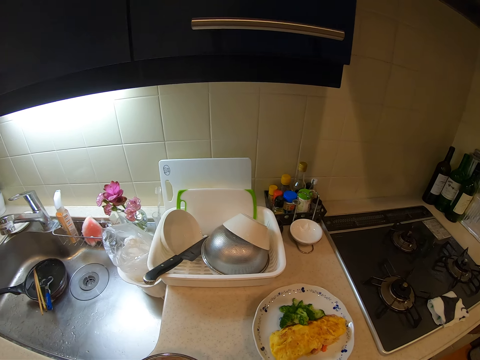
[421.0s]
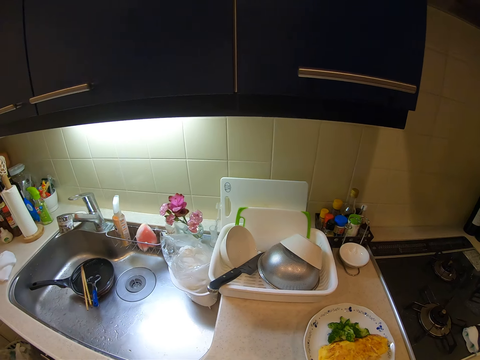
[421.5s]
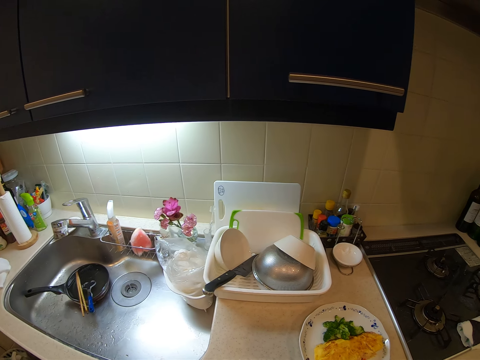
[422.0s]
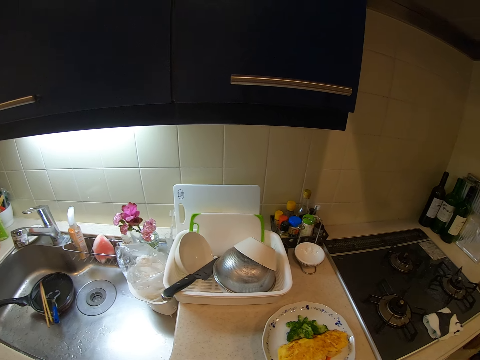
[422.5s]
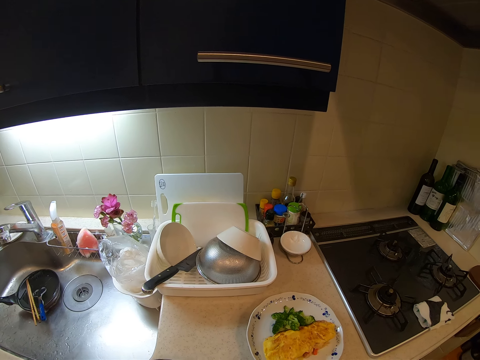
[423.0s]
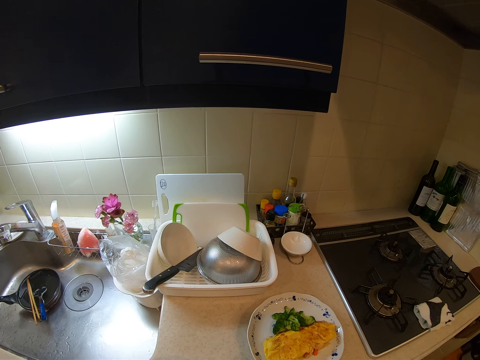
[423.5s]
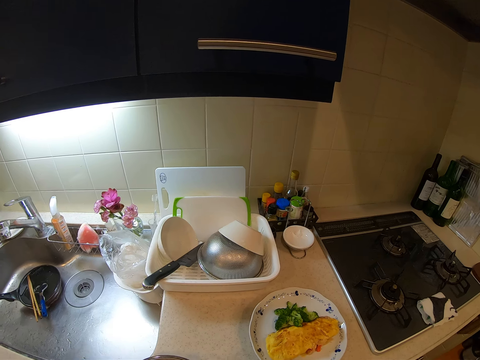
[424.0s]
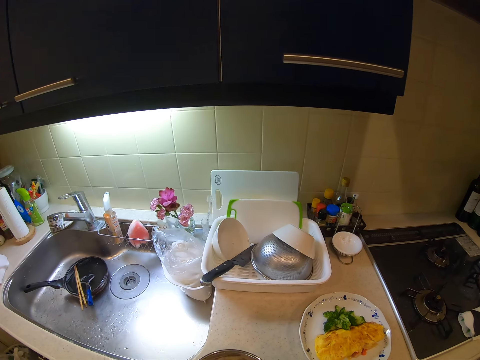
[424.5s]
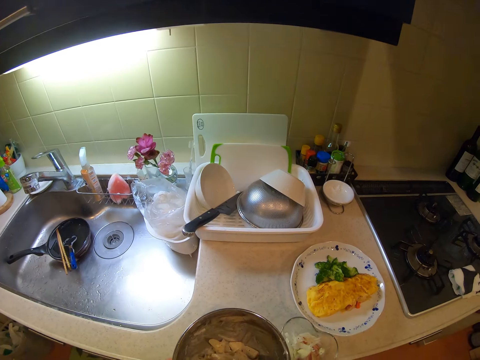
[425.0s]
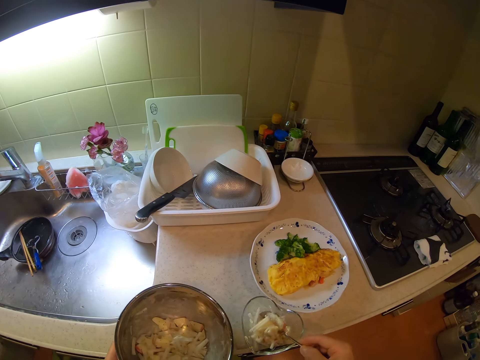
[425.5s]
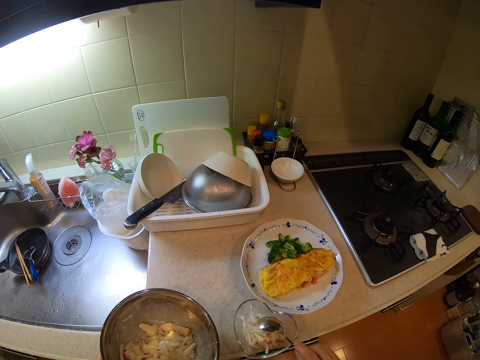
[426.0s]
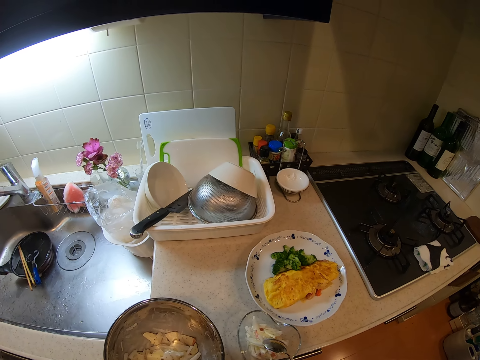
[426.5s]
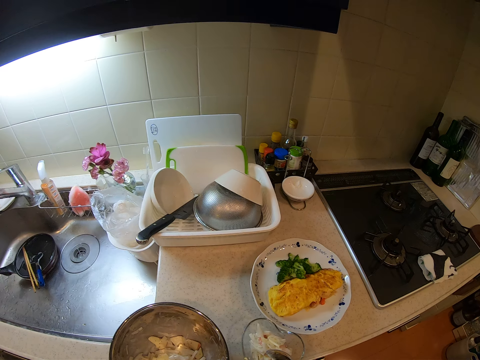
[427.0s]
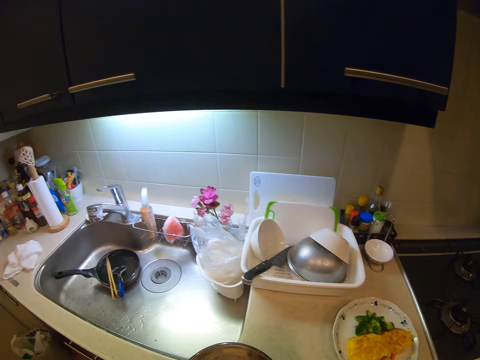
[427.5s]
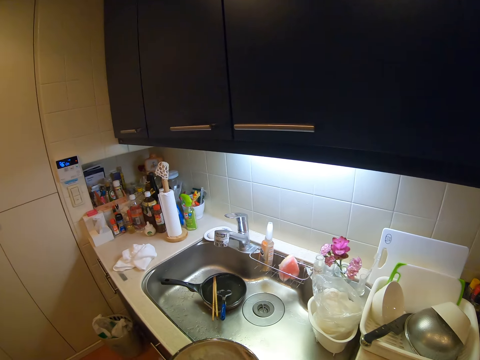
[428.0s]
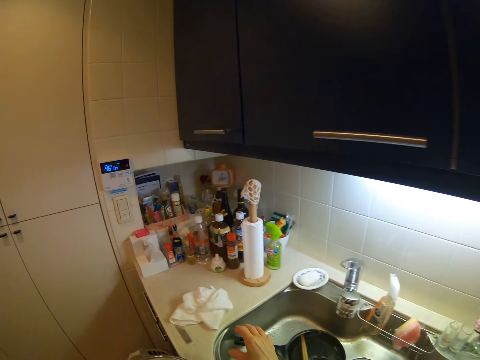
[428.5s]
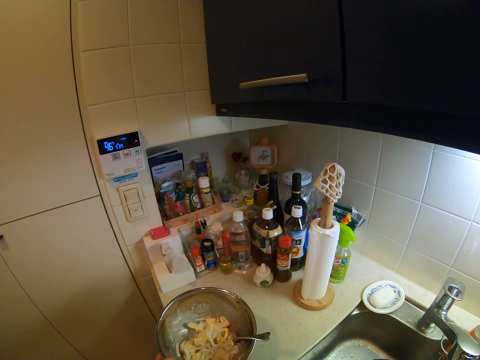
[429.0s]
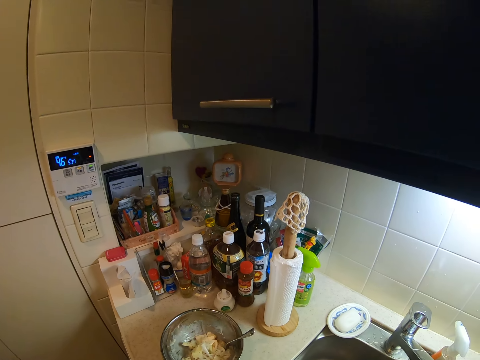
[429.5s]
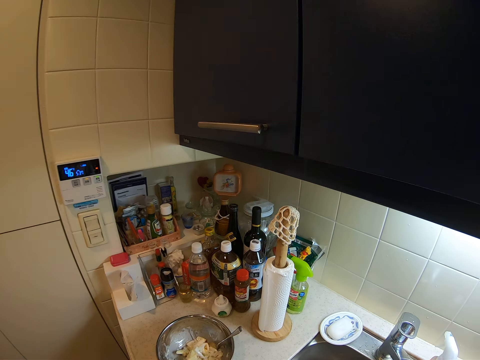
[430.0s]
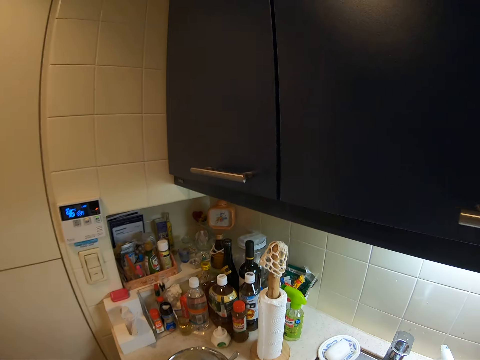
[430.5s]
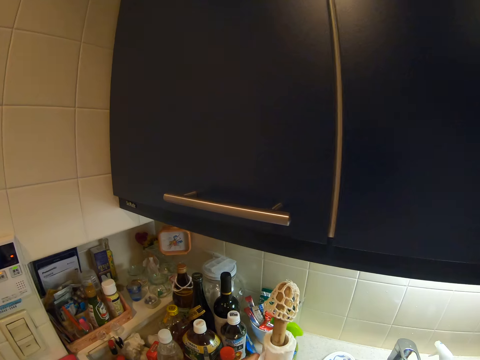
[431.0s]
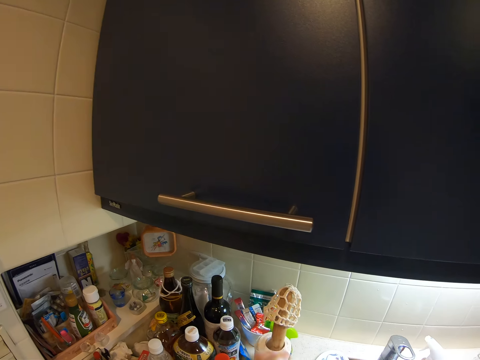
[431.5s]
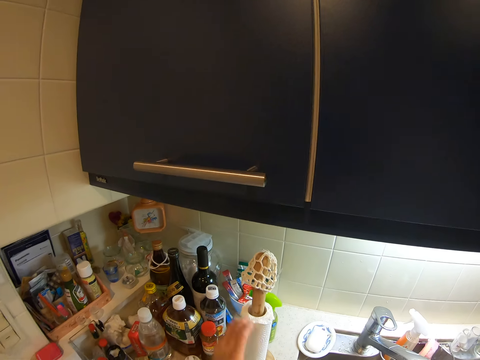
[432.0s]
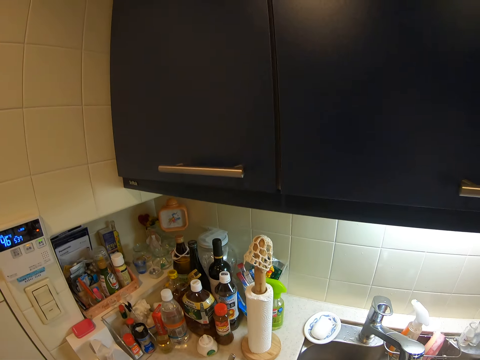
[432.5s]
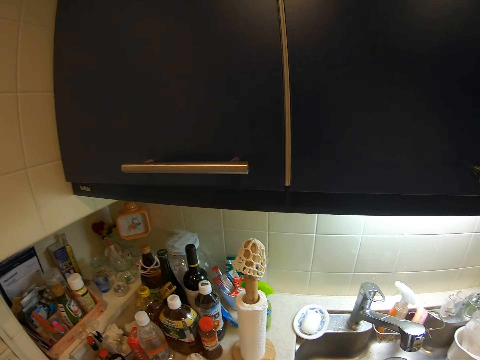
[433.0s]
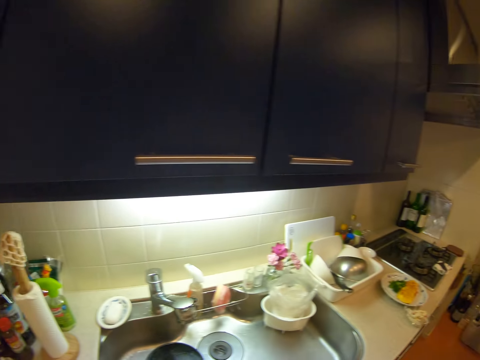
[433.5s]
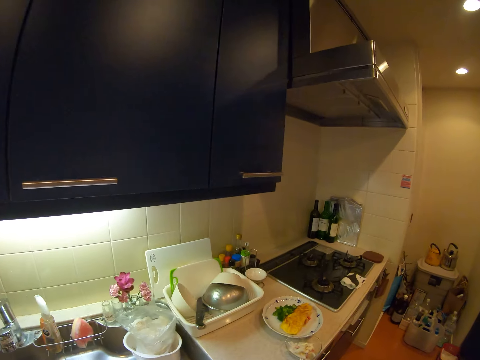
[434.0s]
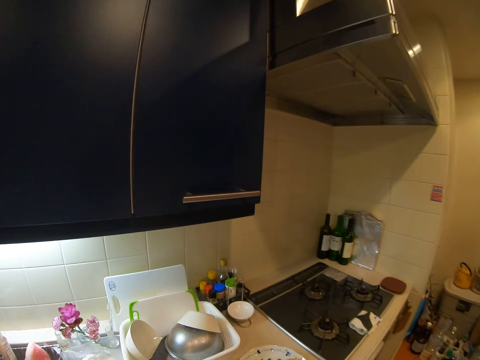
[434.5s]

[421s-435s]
The camera wearer puts food on a plate. She drops the scoop in the bowl. She moves the bowl on the counter. She picks another towel from the counter with her right hand. She adjusts the roll of tissue on the counter. She looks around.

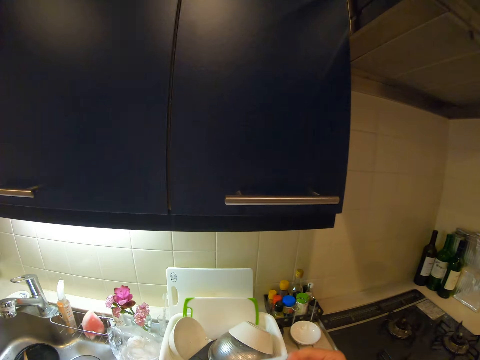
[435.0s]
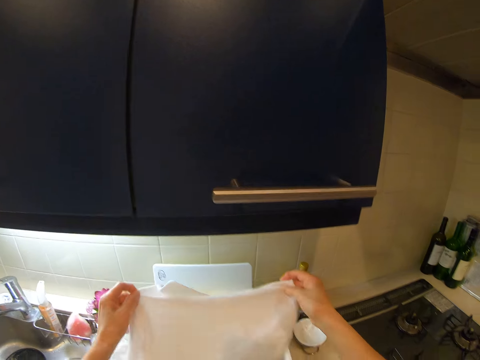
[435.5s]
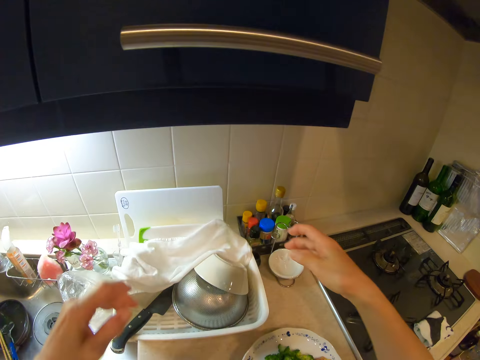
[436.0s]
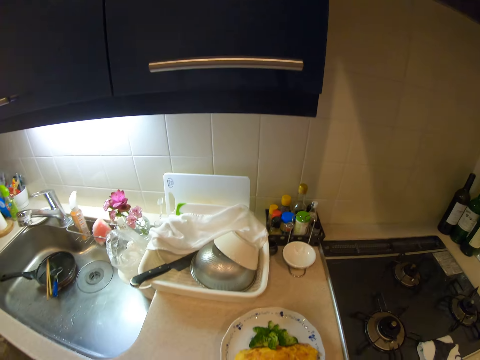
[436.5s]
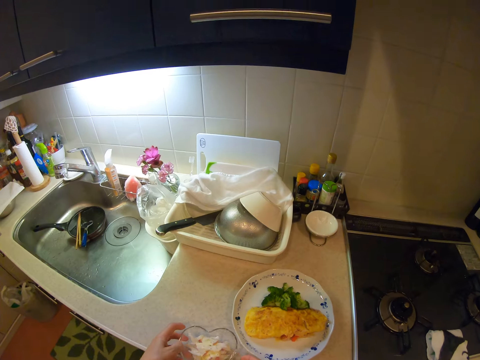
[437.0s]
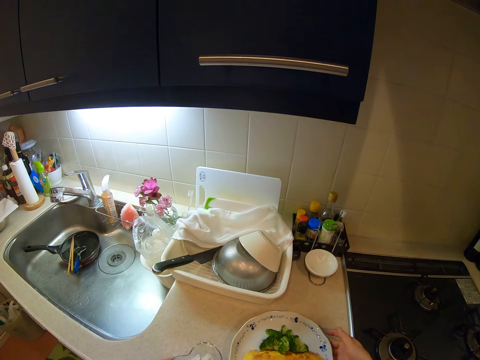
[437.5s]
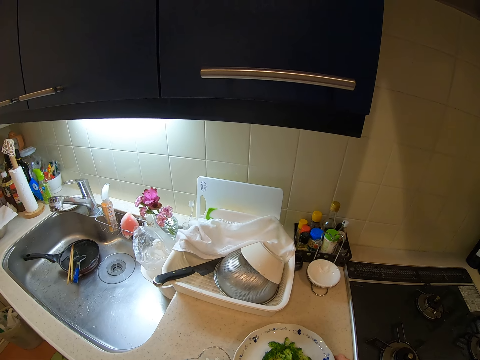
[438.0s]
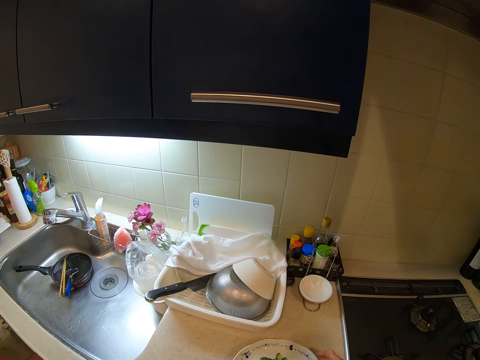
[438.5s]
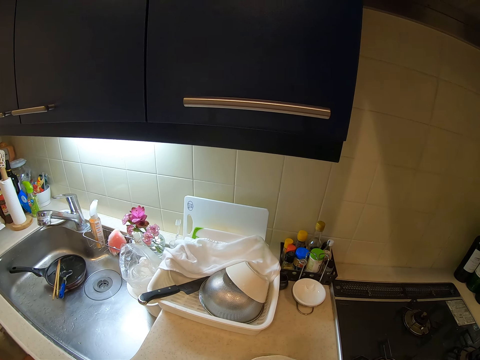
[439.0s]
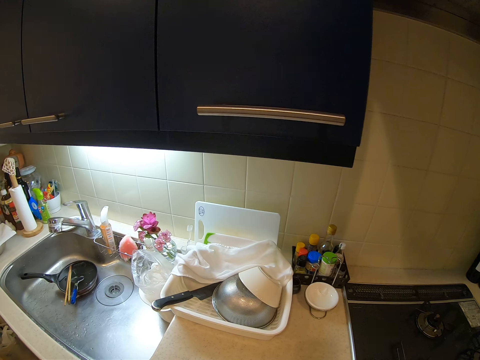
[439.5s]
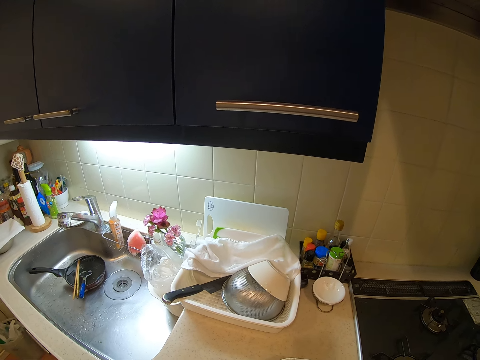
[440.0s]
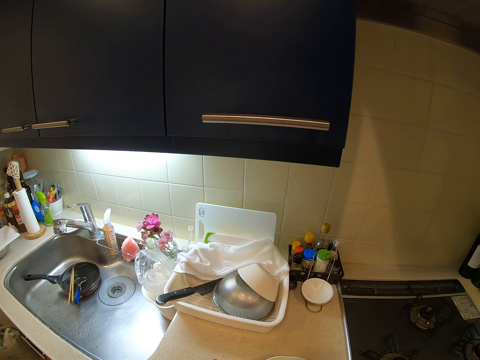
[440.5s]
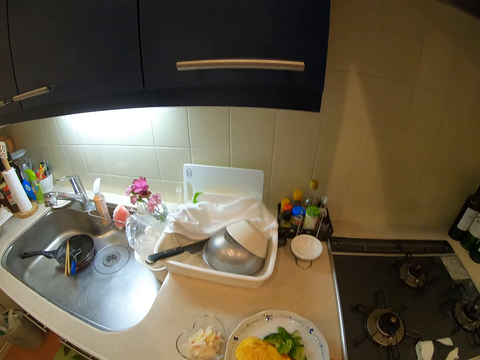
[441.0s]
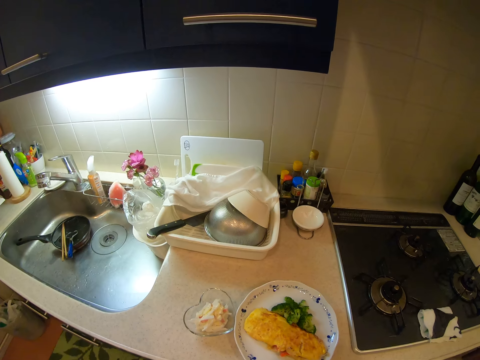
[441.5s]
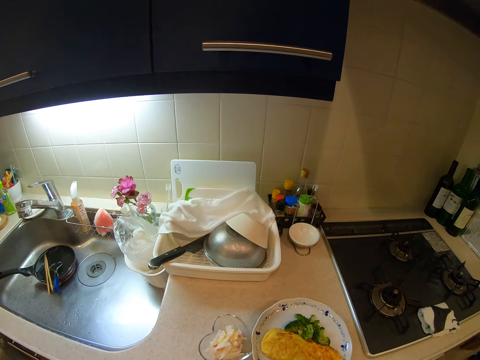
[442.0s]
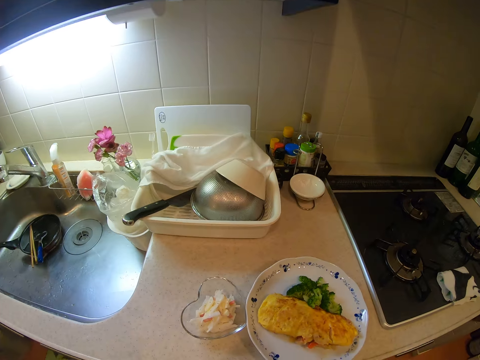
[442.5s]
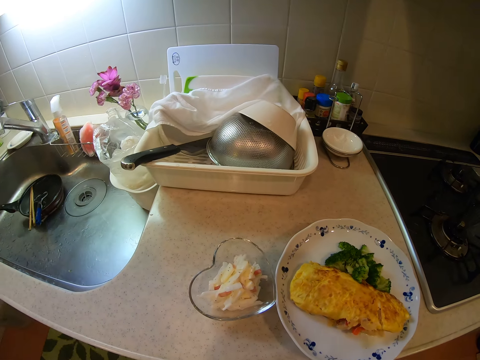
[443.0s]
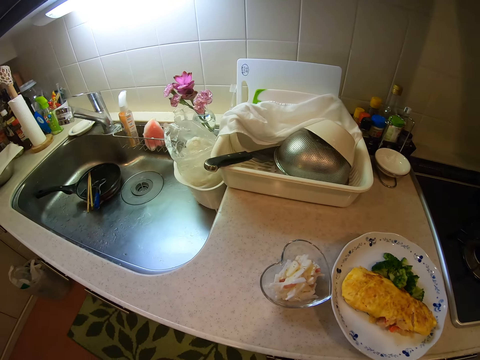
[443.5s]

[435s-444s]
The camera wearer drops the towel on the rack. They adjust the glass bowl on the counter and adjust the plate on the counter. They look around.
